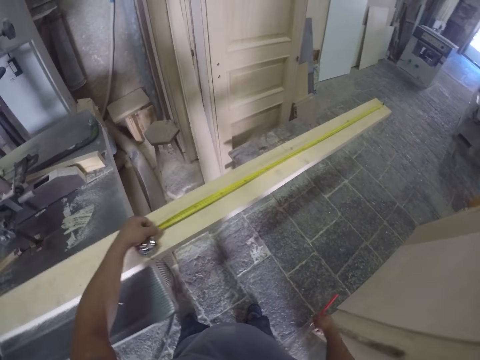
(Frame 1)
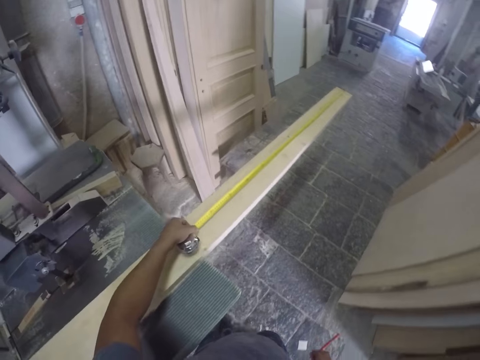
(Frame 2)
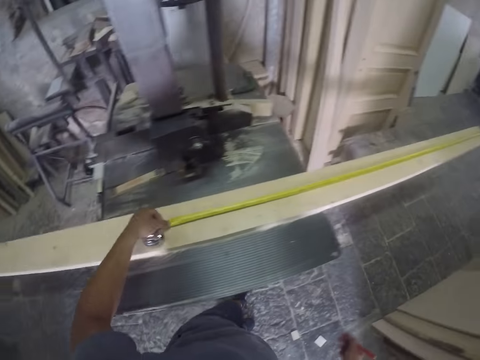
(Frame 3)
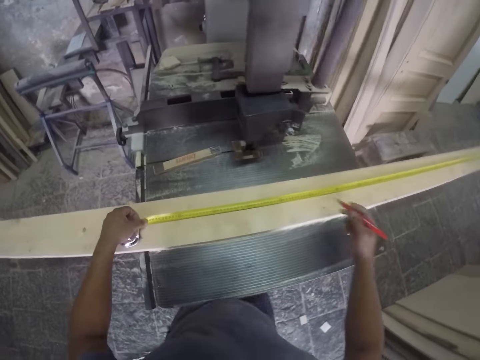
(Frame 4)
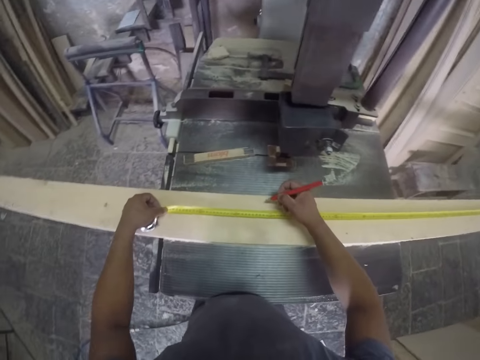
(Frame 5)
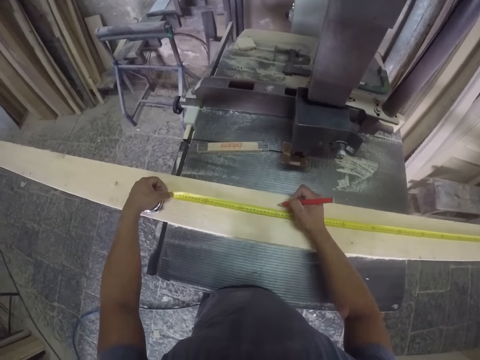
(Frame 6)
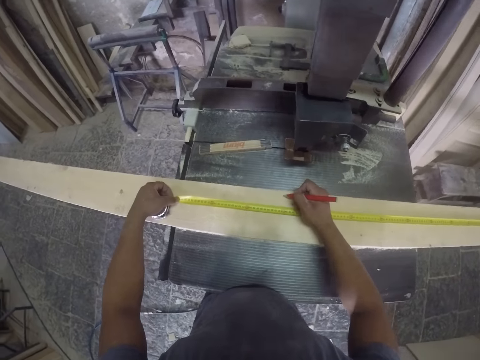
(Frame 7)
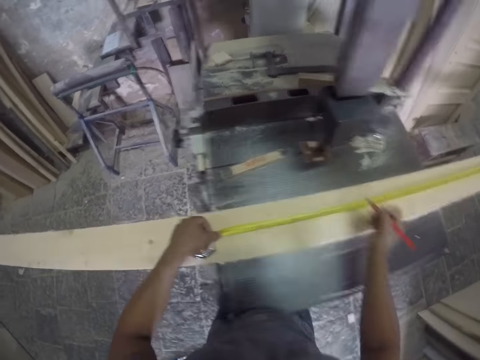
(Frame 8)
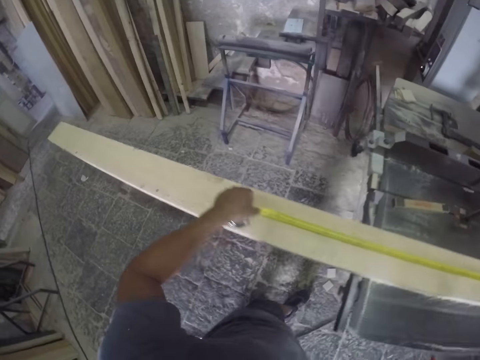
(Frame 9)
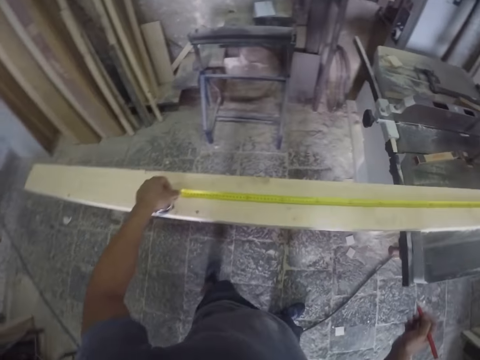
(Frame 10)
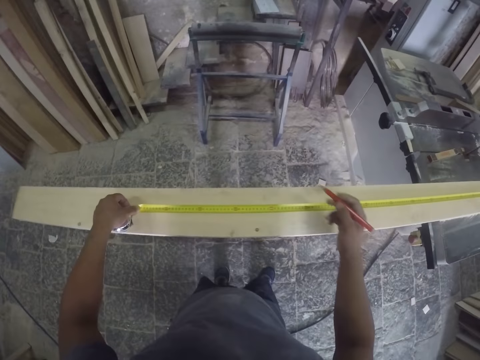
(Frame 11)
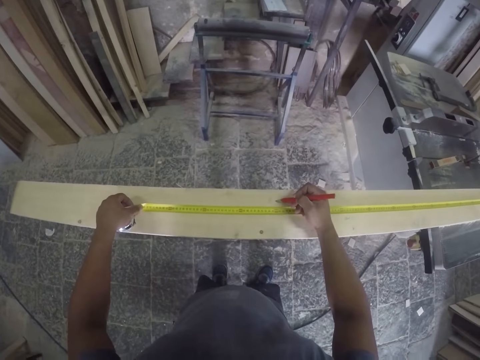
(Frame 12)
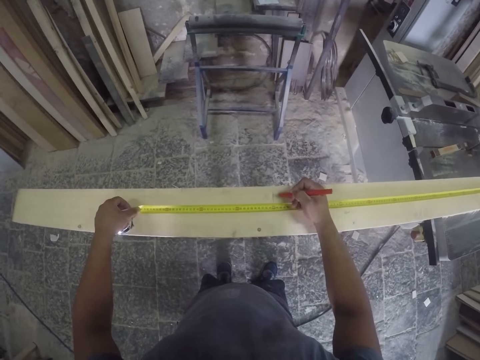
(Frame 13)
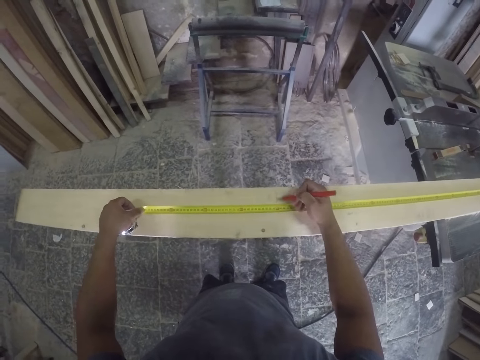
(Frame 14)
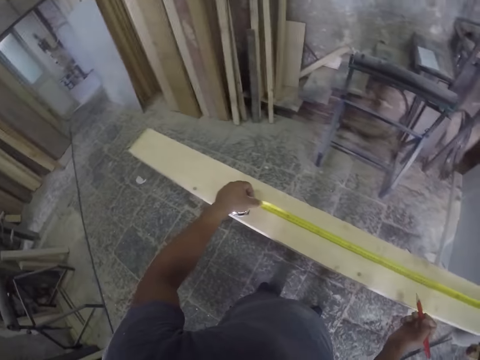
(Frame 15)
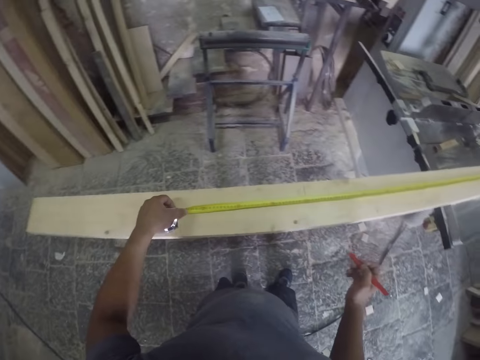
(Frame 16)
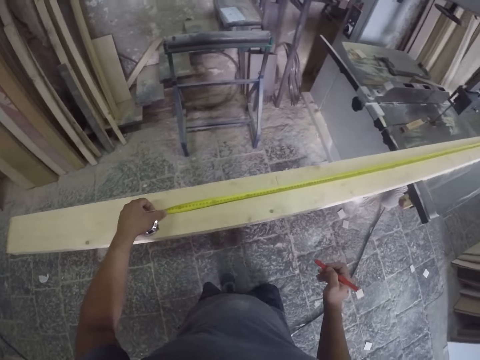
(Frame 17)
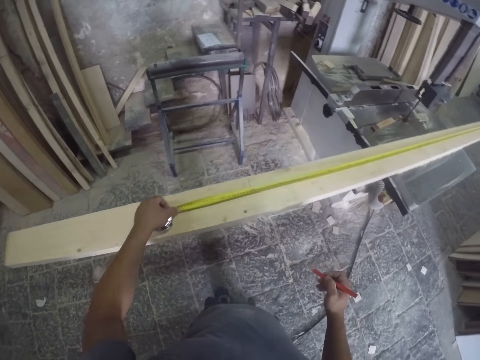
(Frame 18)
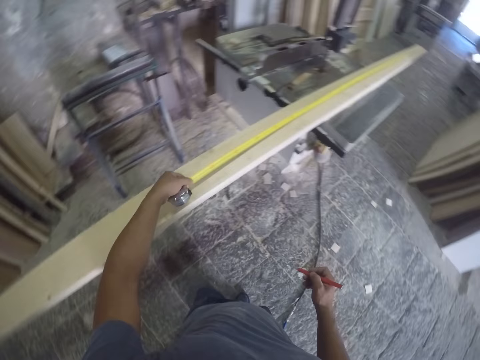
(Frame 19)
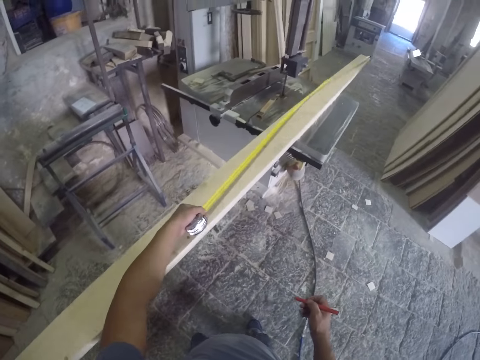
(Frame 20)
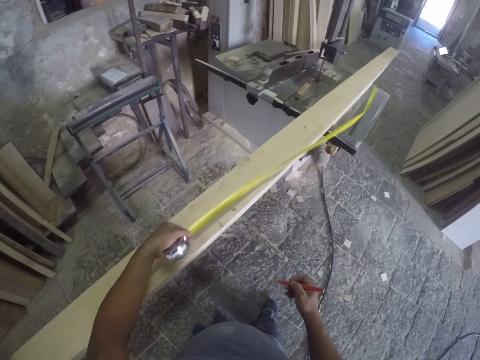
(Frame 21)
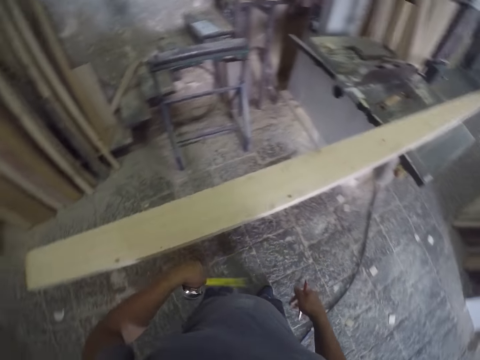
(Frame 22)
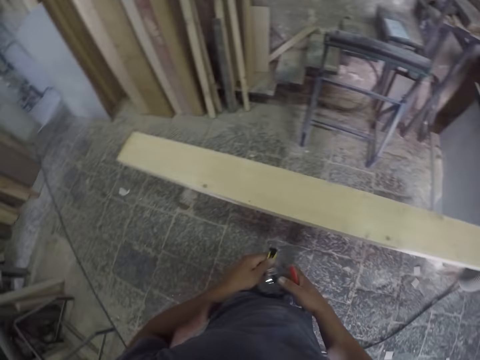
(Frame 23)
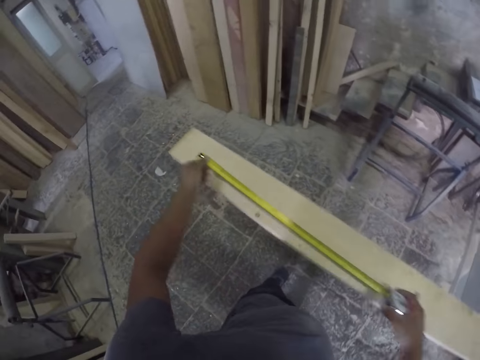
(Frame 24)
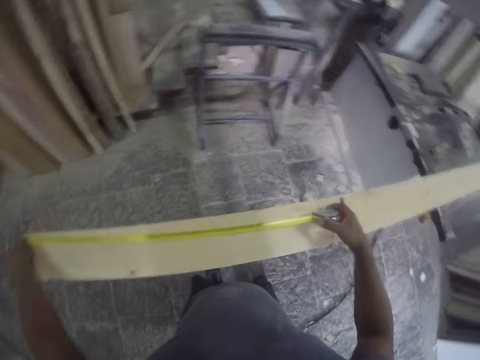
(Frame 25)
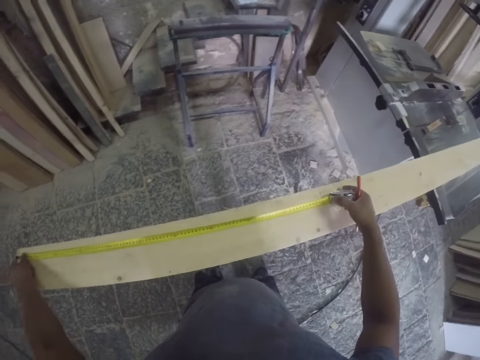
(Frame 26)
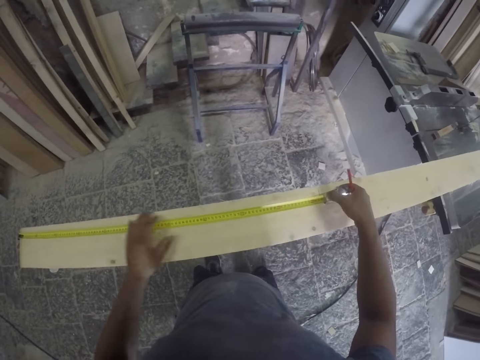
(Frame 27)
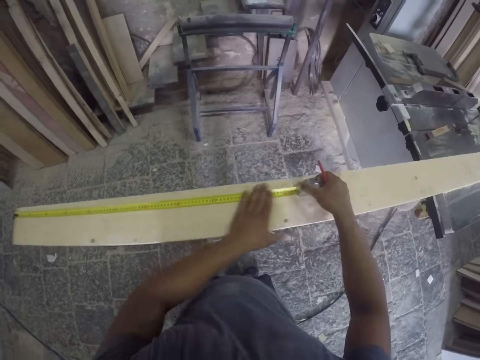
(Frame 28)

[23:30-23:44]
The camera wearer pulls the tape measure. They mark the wood. They pull the tape measure. They mark the wood. They look at the wood. They hold the tape measure. They pull the tape measure. They measure the wood.

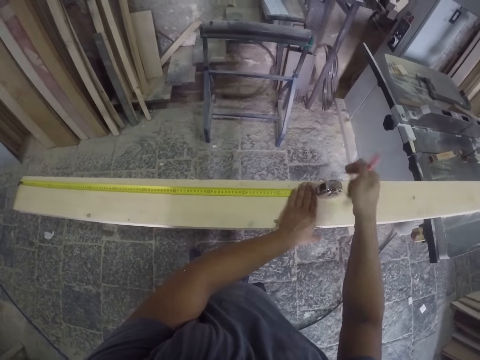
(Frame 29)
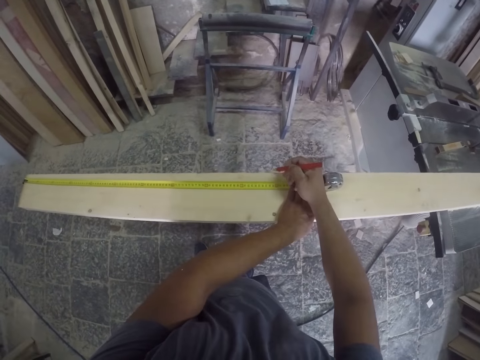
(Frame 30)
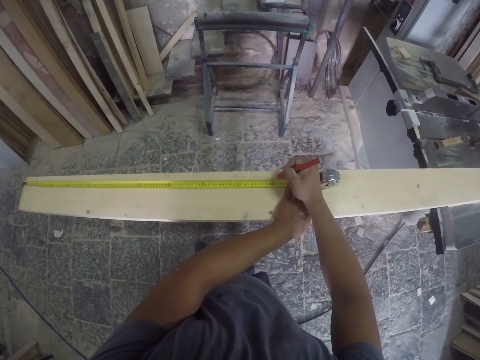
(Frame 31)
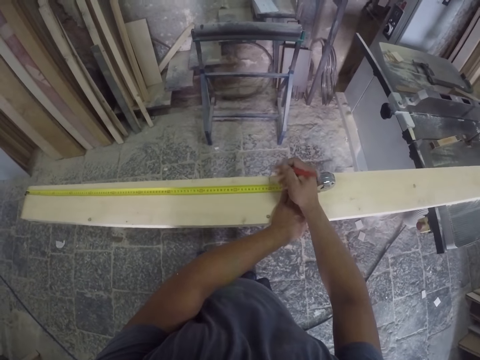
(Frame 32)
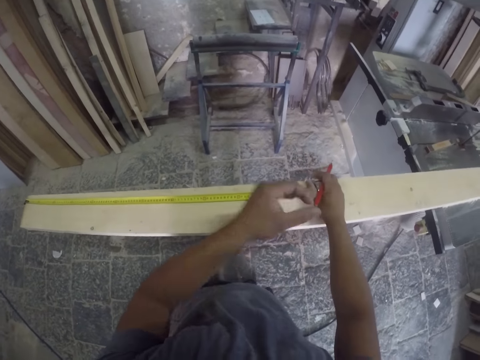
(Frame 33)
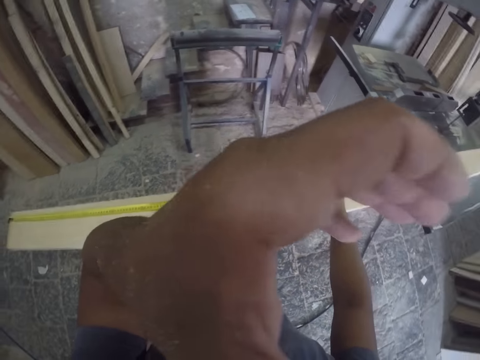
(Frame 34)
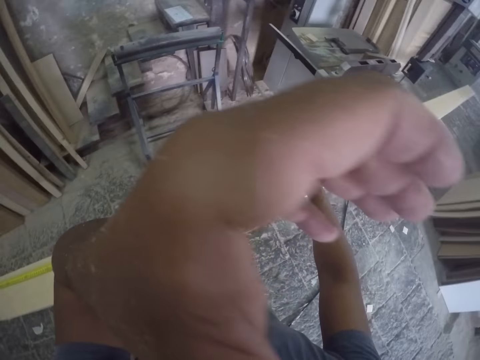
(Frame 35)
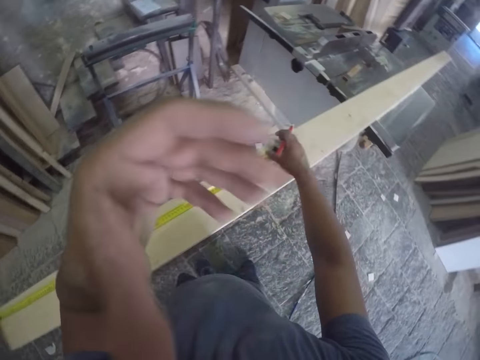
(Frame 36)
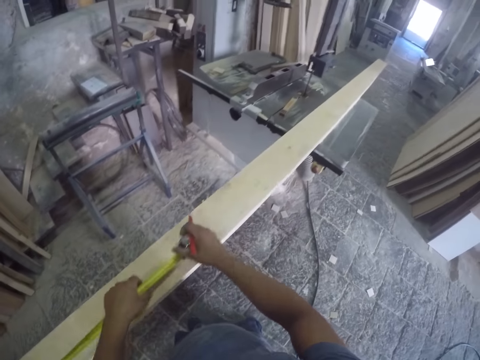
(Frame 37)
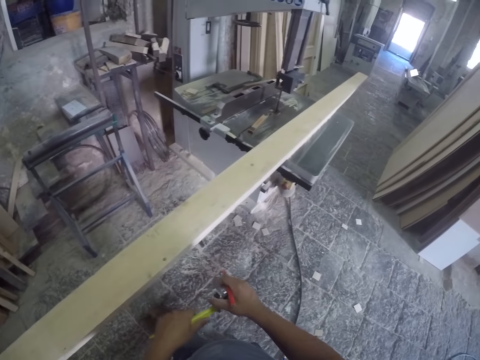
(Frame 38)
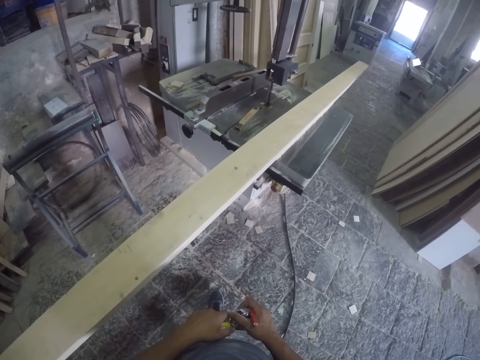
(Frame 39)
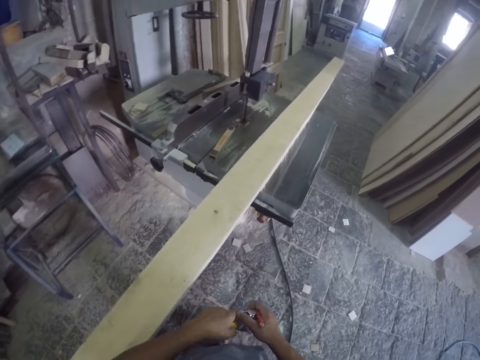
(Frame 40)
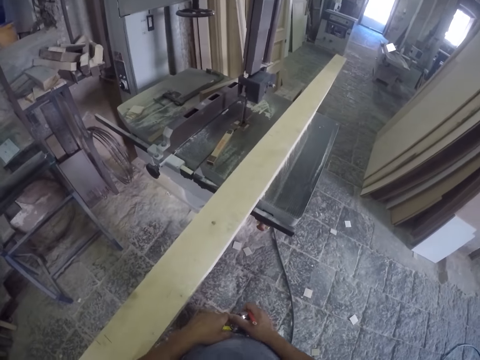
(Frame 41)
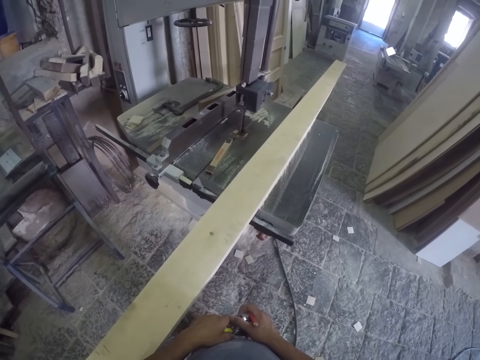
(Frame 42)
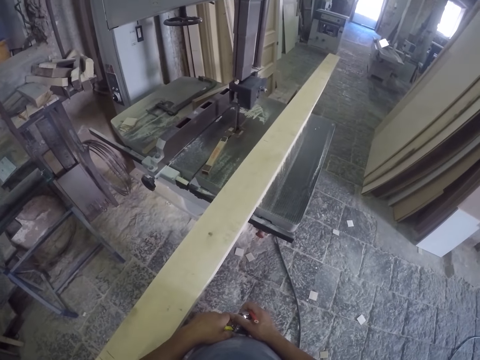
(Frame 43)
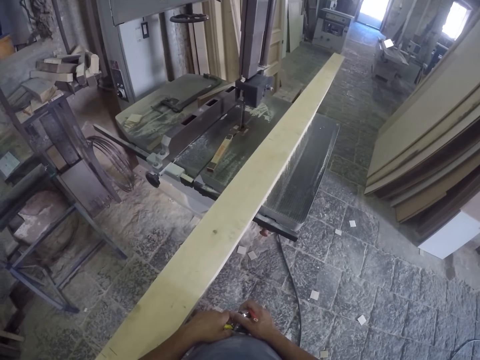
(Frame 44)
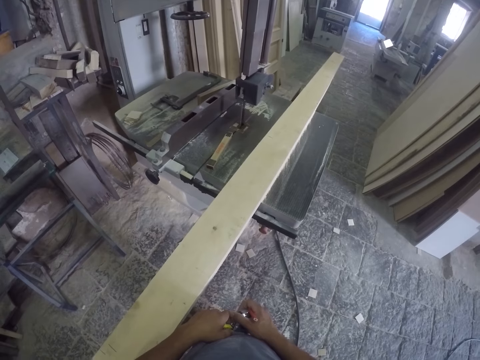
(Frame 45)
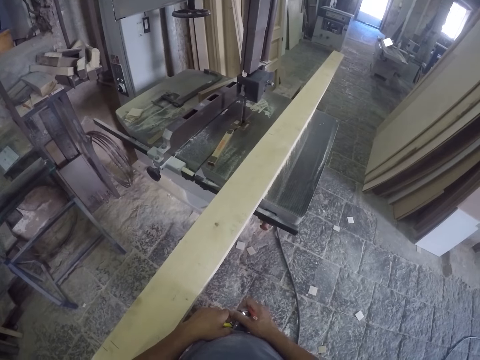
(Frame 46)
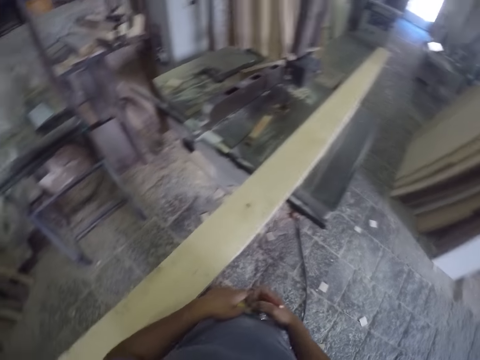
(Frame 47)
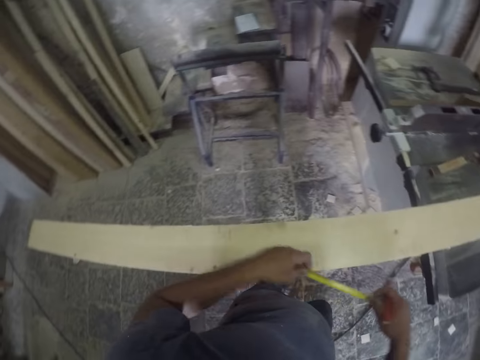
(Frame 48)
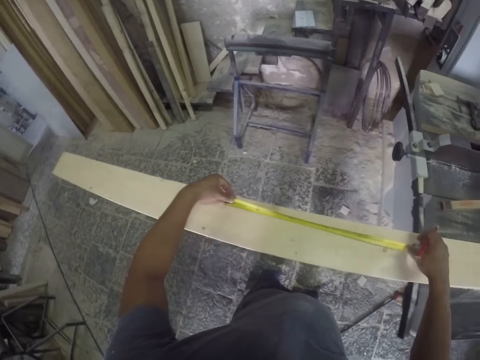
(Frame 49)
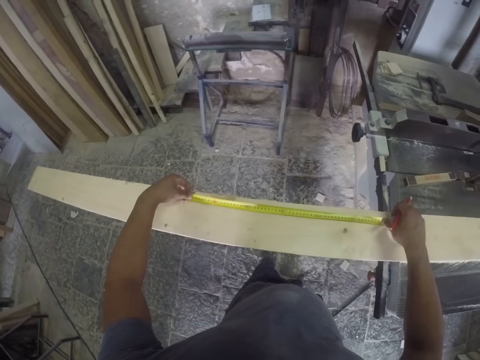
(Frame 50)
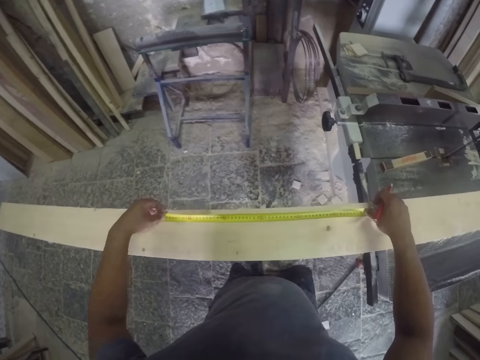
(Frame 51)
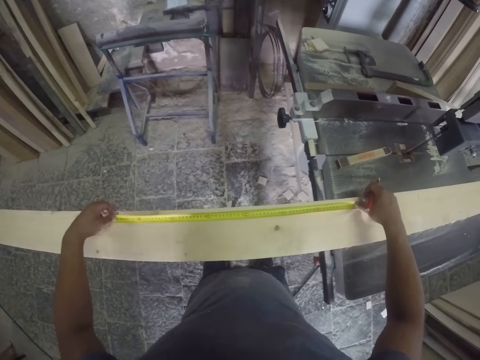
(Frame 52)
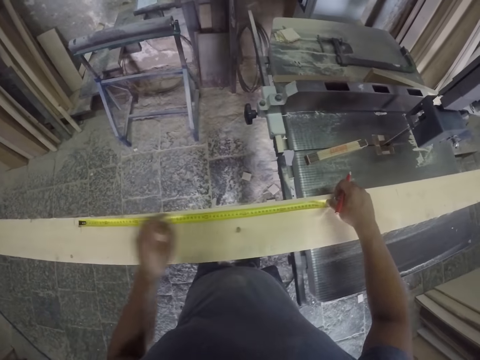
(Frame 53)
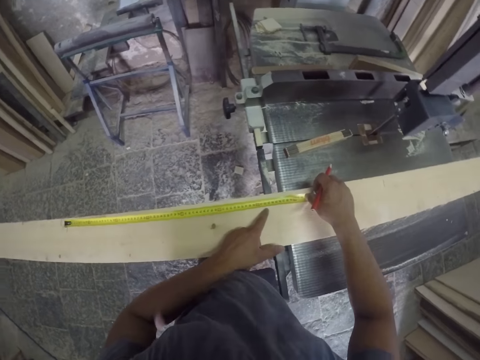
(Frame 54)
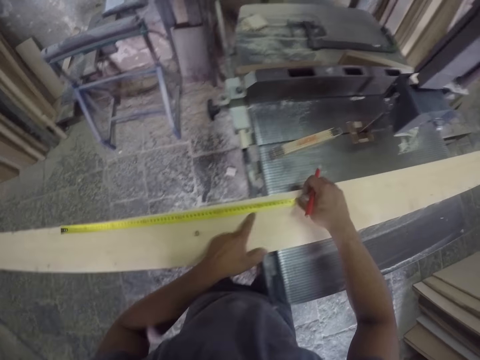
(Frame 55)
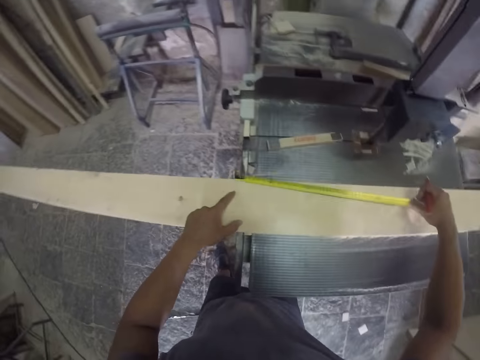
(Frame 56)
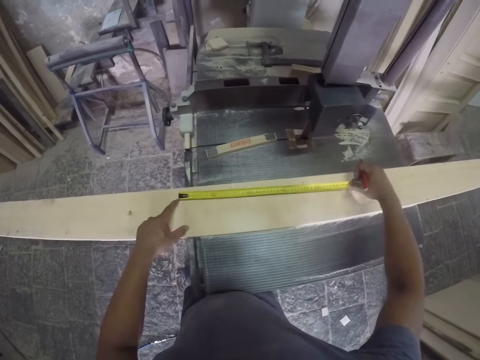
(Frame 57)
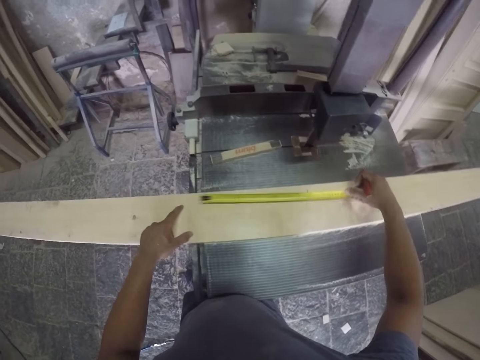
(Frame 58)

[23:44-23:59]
The camera wearer puts a mark on the wood. He lifts the hand and scratches himself. He holds the tape measure, looks around and looks at the wood. He pulls the tape measure and takes a measurement on the wood. He puts the finger on the wood and moves the tape measure.
